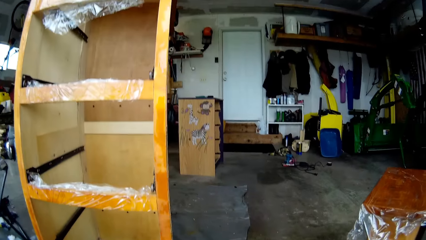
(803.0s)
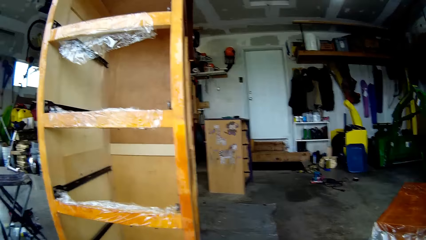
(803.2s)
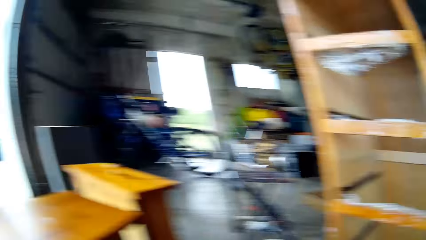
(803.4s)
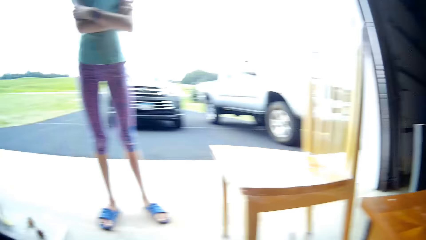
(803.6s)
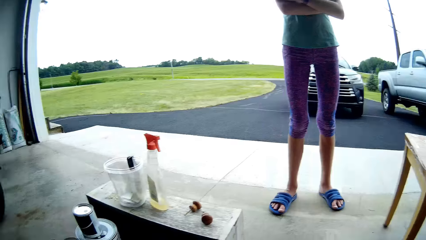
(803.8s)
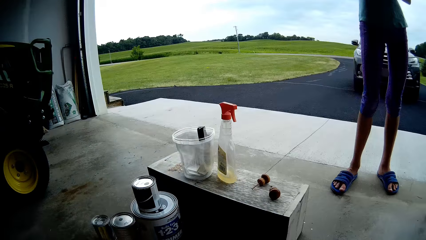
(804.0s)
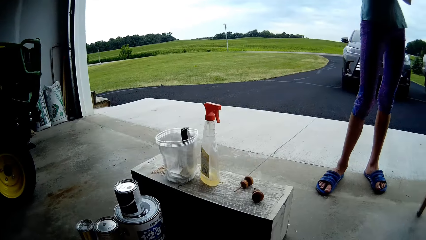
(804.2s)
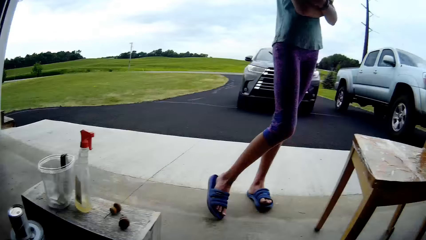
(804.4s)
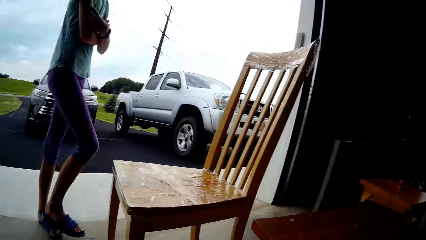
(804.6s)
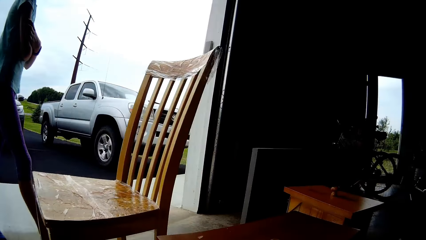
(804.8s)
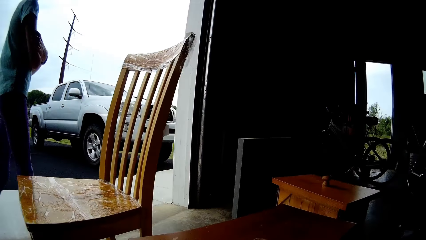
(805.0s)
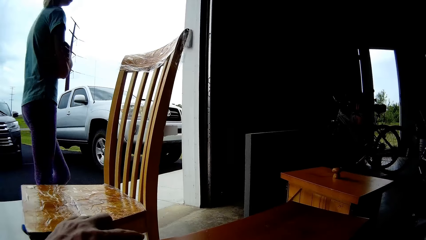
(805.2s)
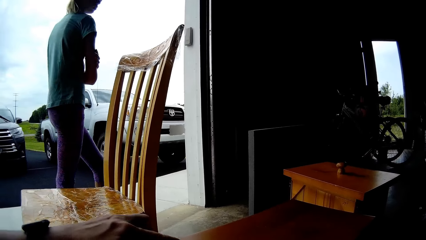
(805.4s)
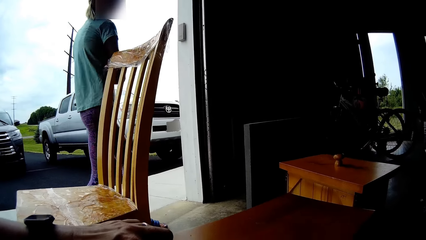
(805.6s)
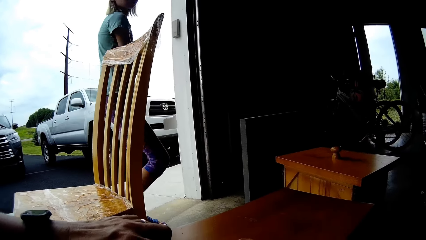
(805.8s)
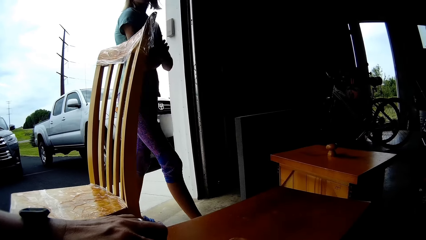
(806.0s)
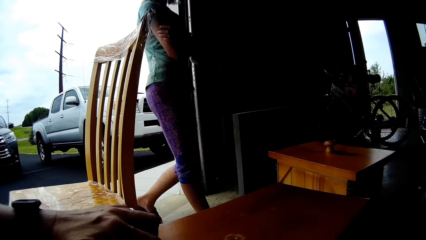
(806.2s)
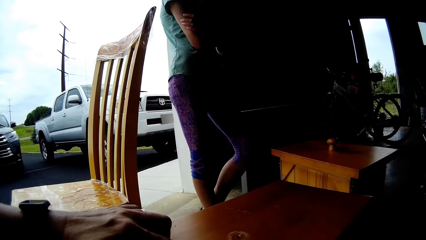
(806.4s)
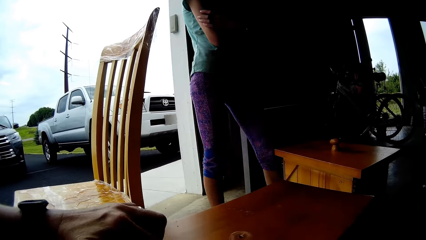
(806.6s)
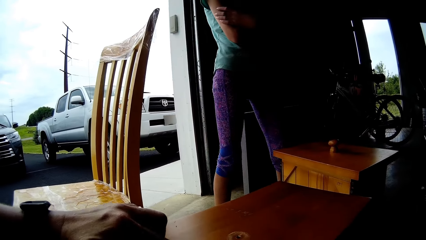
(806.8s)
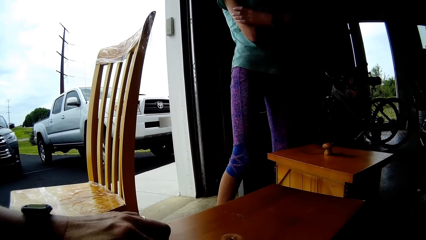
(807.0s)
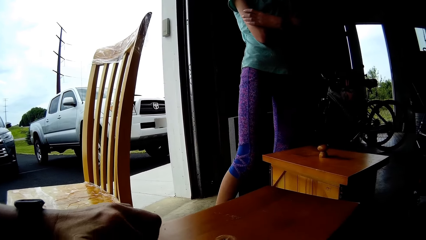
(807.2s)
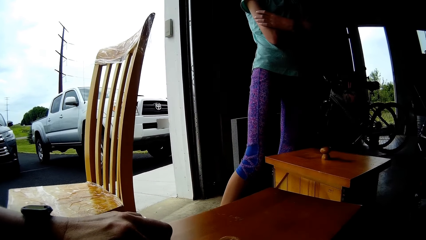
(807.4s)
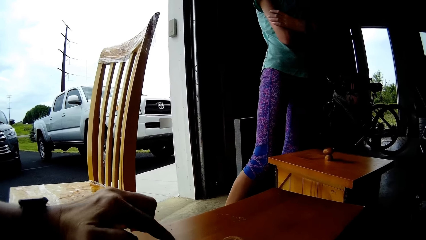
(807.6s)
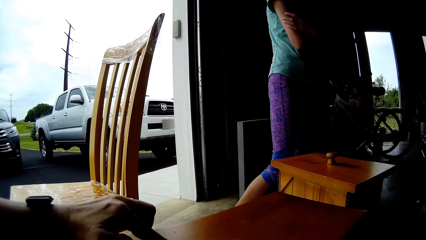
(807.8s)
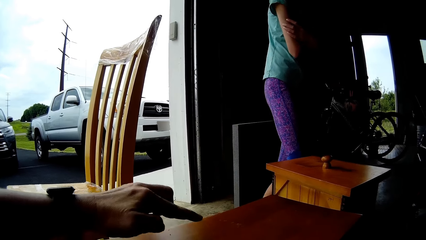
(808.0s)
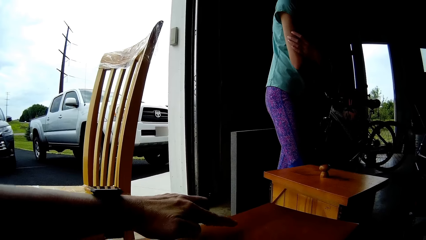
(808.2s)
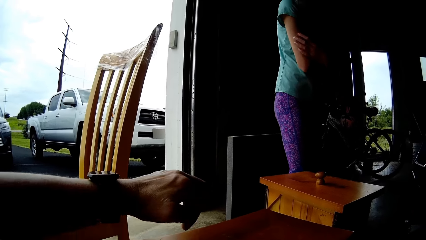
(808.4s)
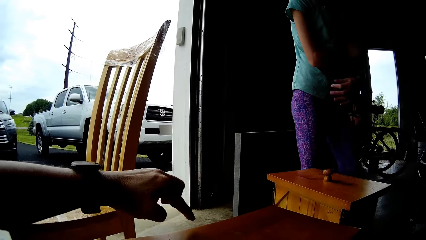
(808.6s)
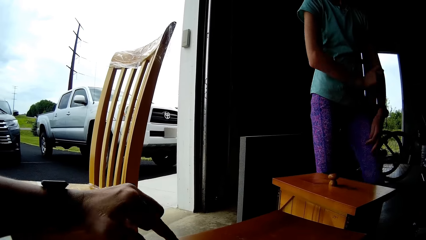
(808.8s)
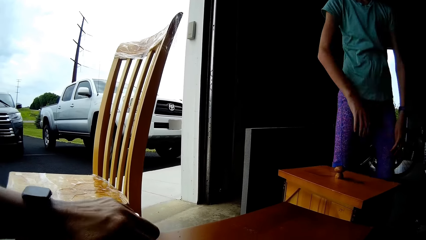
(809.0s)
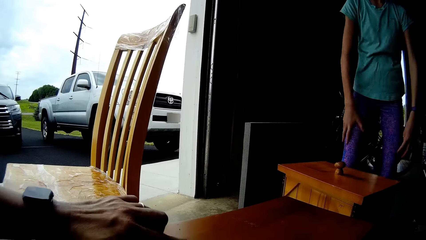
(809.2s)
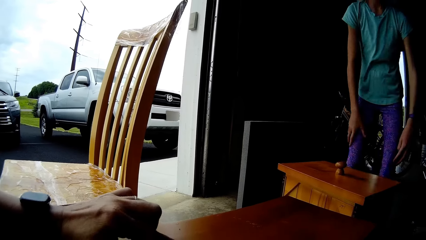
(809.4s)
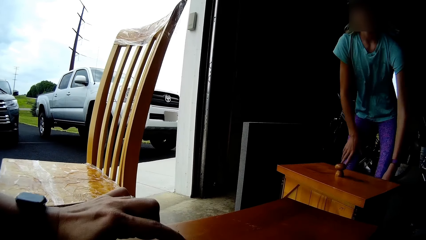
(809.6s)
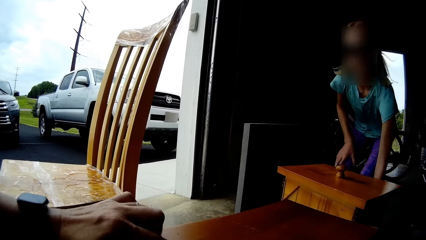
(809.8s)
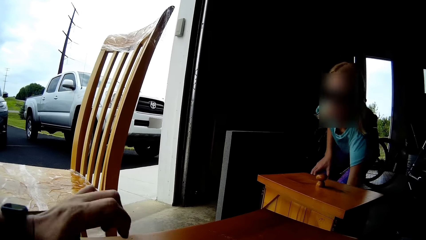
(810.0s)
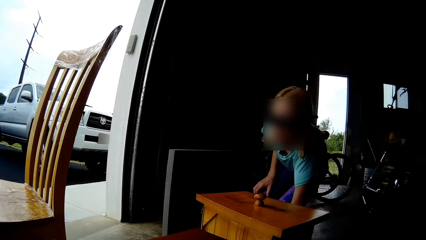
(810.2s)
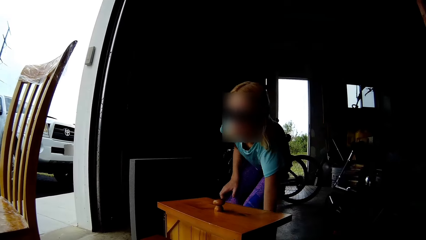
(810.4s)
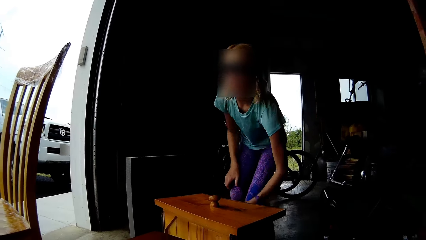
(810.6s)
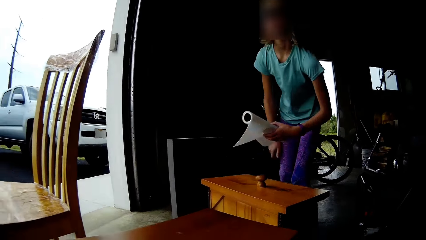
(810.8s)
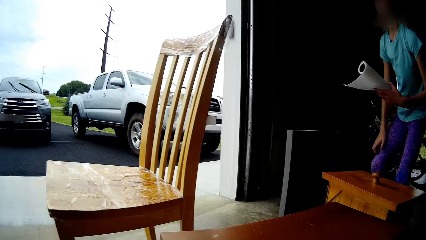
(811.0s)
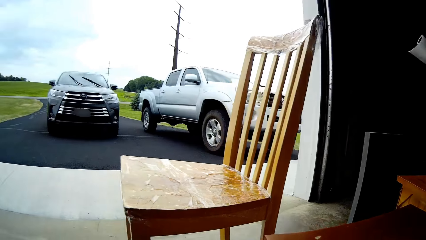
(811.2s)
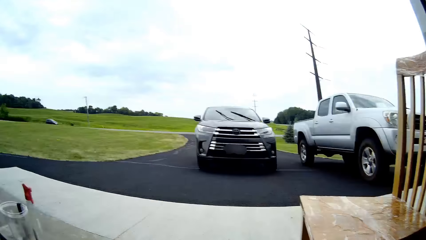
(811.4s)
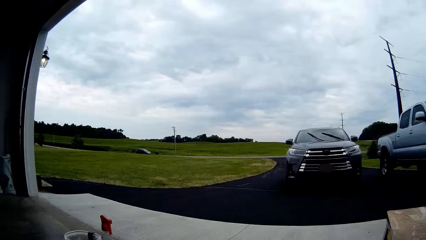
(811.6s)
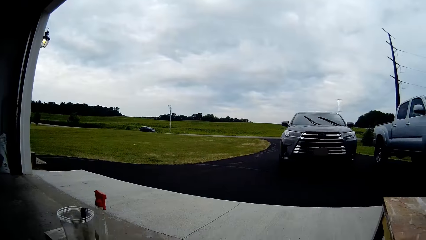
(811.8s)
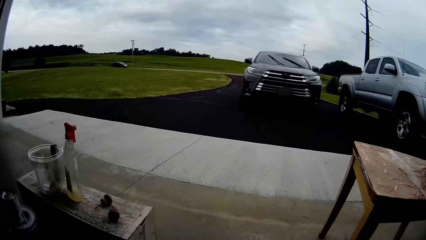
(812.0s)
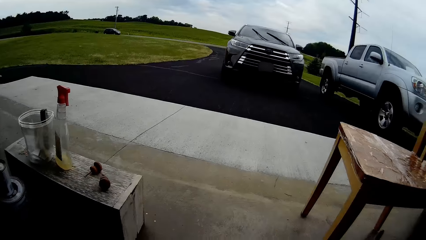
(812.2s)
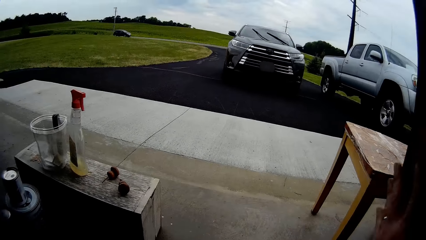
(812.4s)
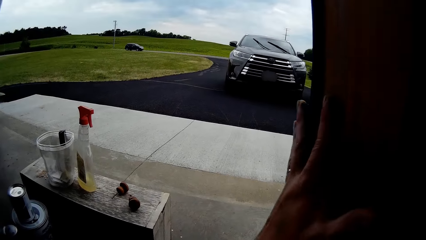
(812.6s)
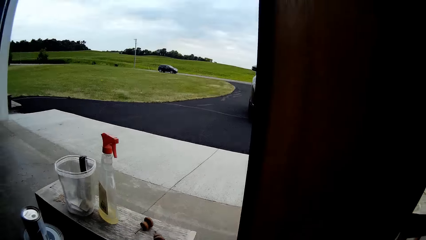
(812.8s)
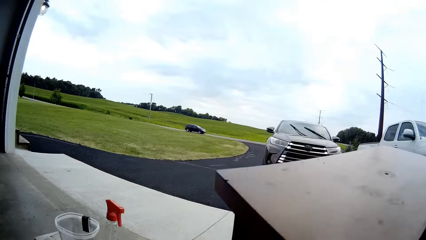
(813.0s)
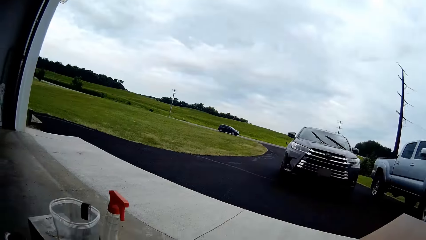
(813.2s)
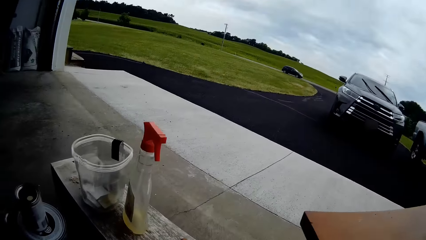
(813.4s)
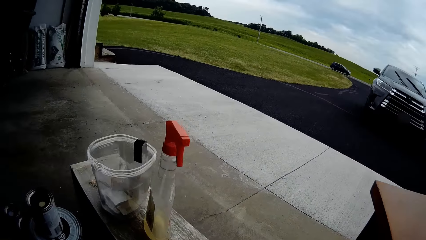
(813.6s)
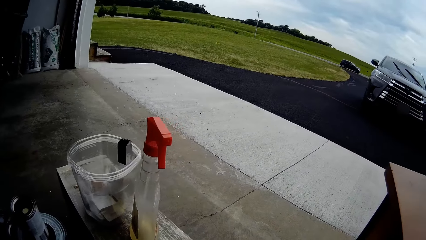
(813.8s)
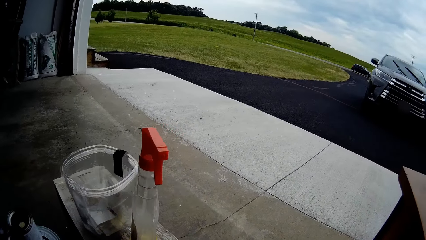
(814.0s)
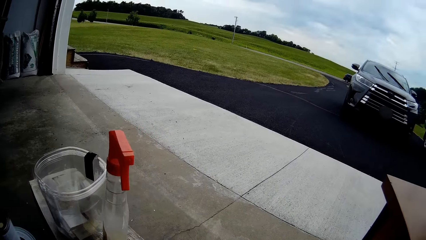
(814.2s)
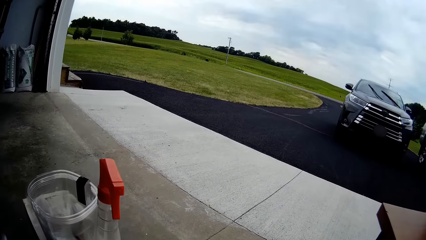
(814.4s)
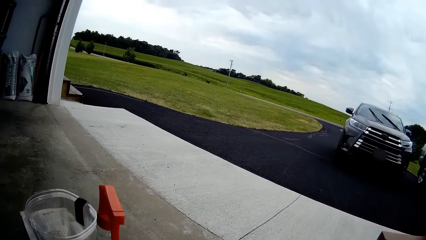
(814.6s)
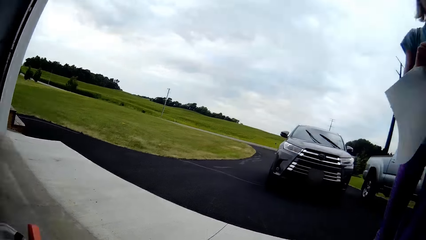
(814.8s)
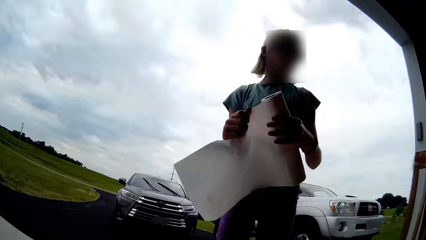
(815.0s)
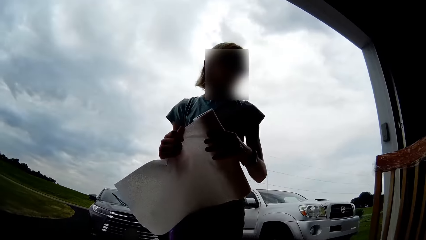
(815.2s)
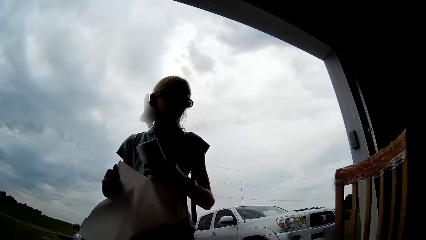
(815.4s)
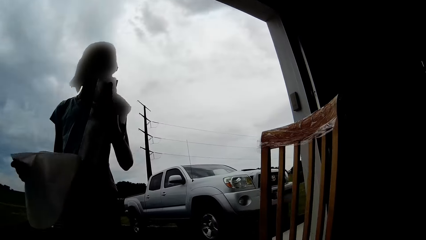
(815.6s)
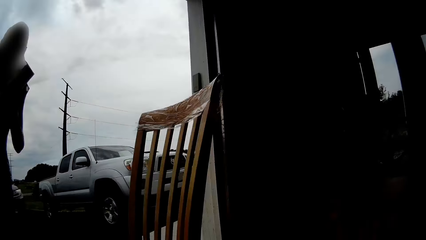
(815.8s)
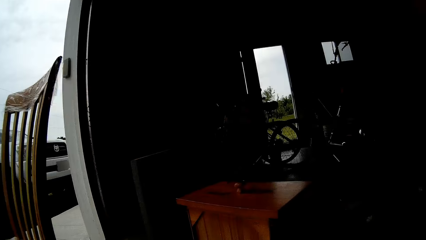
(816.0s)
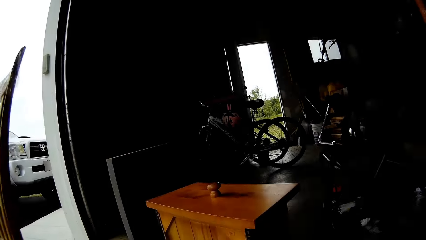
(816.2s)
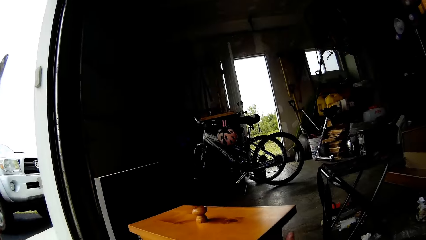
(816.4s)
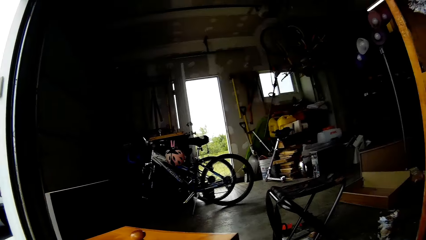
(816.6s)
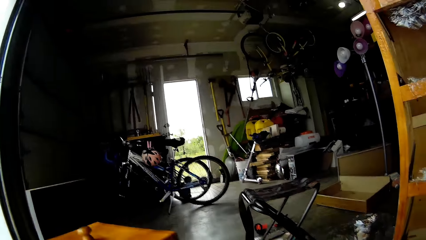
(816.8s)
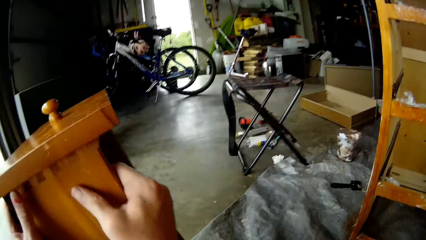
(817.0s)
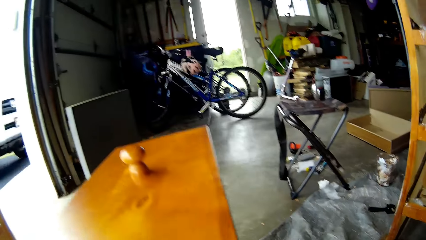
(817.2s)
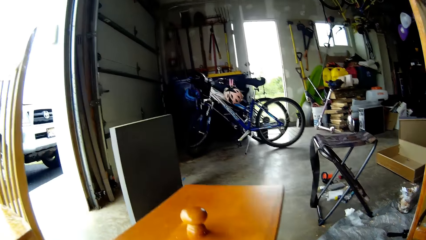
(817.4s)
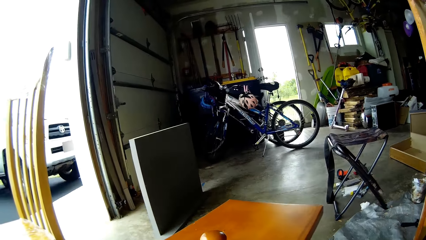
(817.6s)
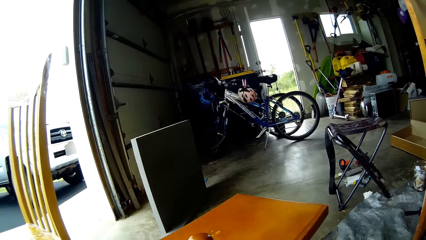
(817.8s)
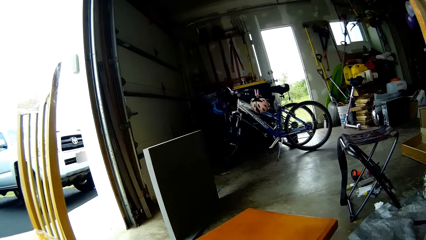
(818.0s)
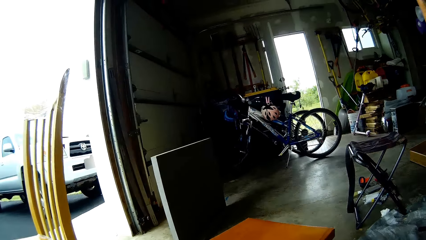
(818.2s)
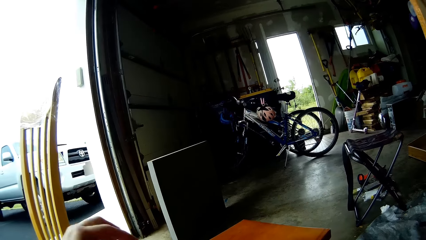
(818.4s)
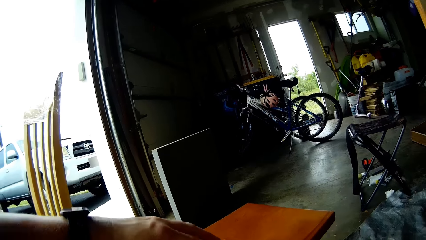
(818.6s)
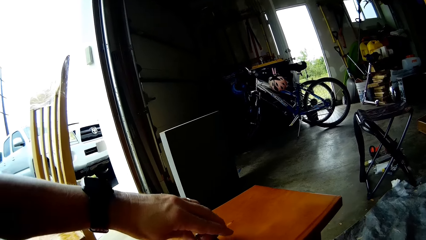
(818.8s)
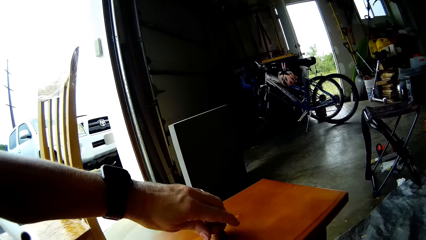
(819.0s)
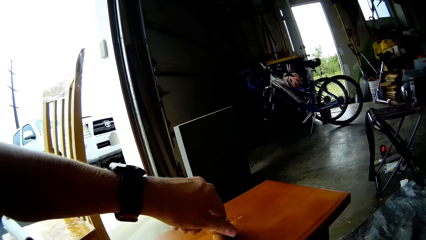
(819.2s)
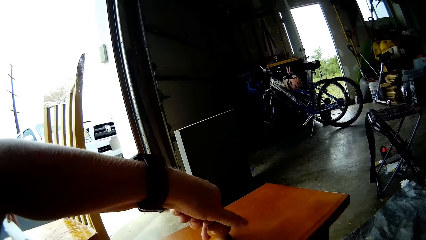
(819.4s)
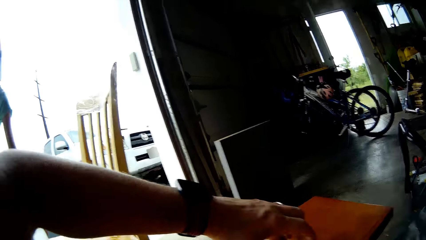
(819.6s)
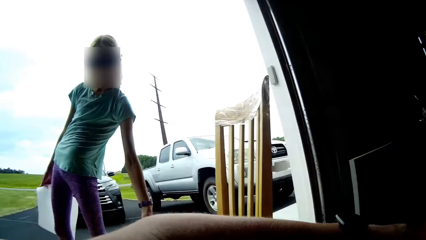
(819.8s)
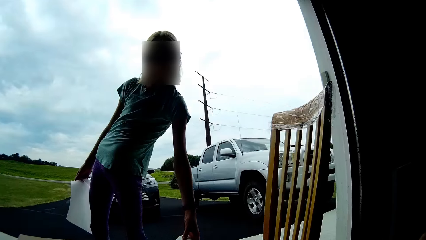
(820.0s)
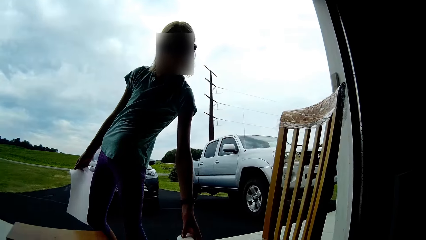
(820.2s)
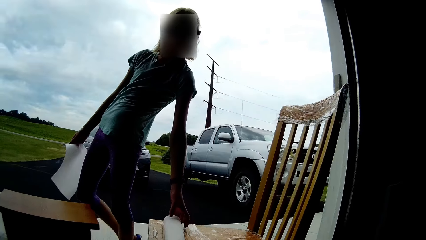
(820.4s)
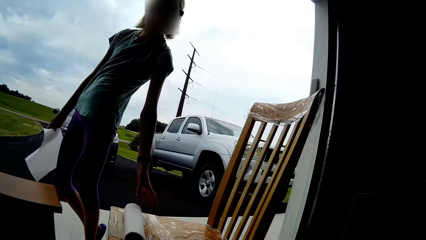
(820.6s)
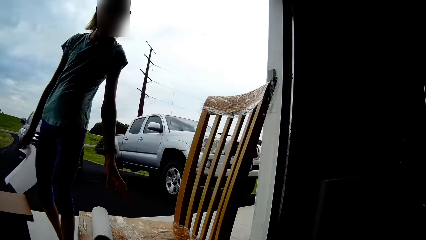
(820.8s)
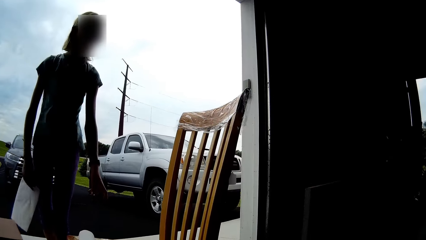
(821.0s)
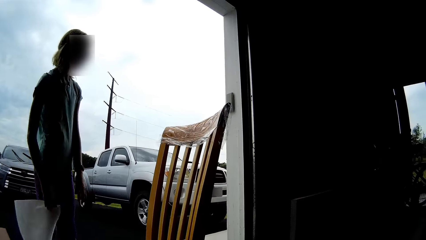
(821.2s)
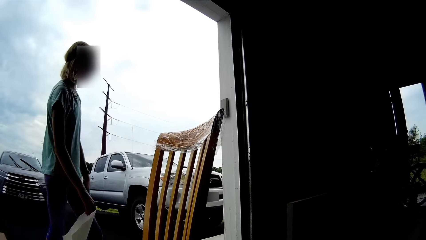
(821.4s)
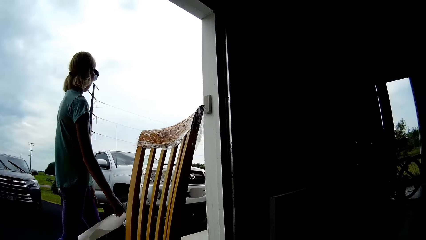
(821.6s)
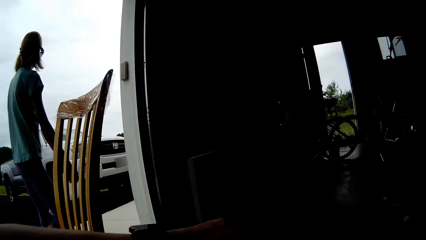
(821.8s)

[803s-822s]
The camera wearer looks around. They look around again. The lady steps forward and walks around. The camera wearer touches the table with the finger. The lady steps forward. She bends near the drawer and takes the paper tape or tissue. The camera wearer looks around, holds the table, and puts the table down. The lady steps forward, cuts the tissue, and stretches the paper. The camera wearer cuts the paper. They look around. They move the drawer on the floor. They touch the knob. They rotate the drawer knob. The lady puts the paper tape on the chair. She steps forward.
